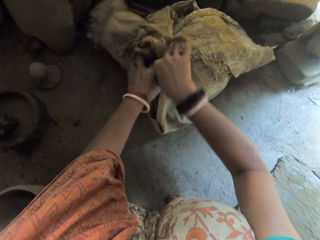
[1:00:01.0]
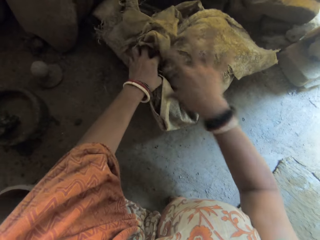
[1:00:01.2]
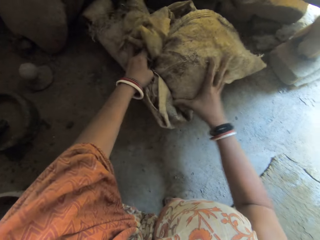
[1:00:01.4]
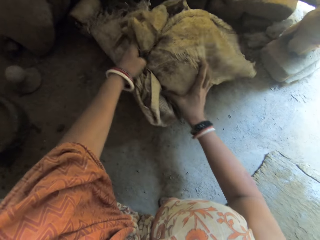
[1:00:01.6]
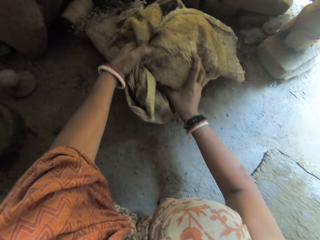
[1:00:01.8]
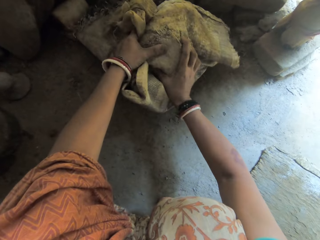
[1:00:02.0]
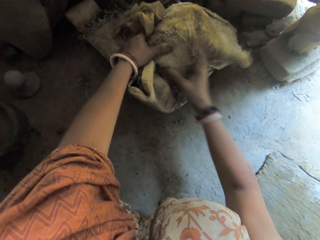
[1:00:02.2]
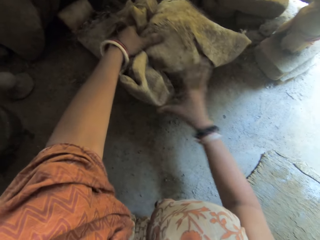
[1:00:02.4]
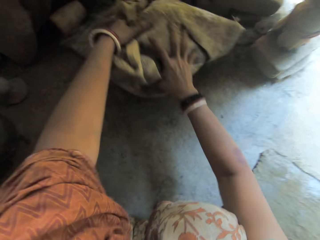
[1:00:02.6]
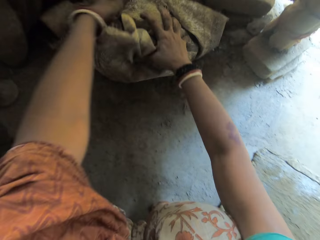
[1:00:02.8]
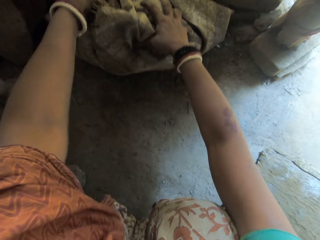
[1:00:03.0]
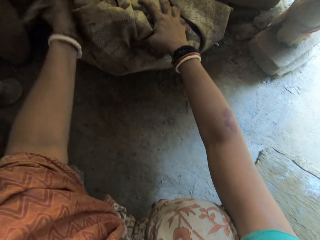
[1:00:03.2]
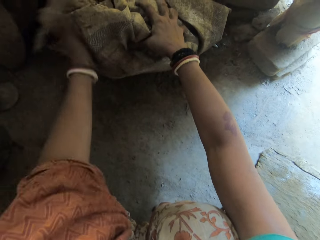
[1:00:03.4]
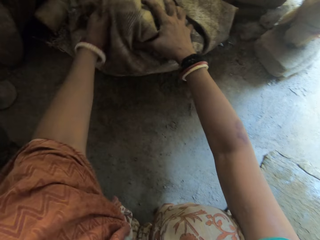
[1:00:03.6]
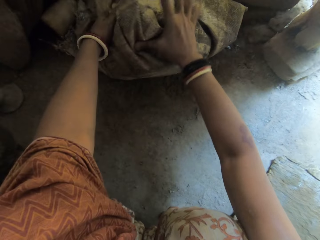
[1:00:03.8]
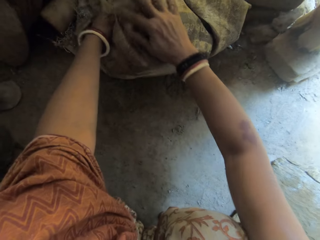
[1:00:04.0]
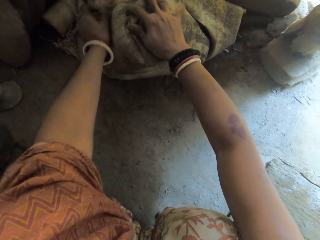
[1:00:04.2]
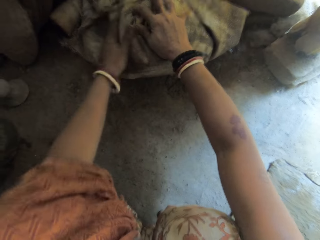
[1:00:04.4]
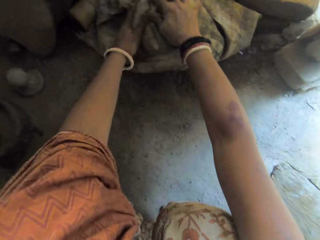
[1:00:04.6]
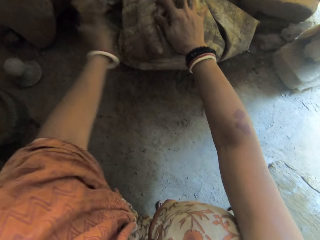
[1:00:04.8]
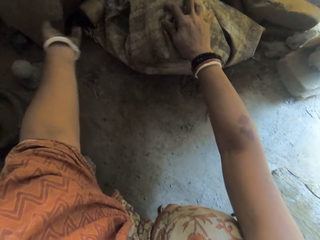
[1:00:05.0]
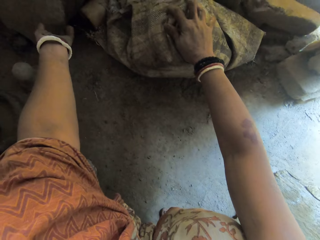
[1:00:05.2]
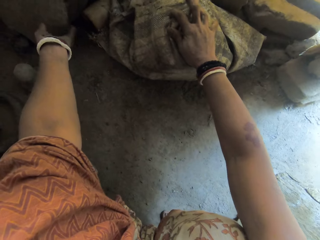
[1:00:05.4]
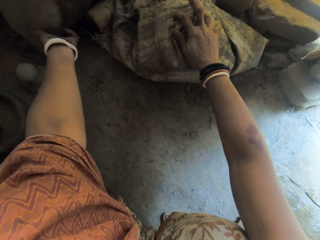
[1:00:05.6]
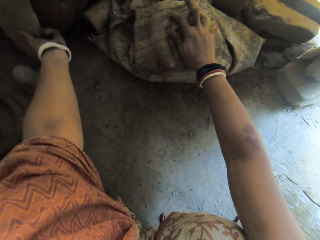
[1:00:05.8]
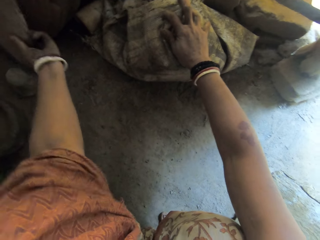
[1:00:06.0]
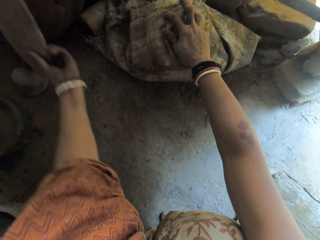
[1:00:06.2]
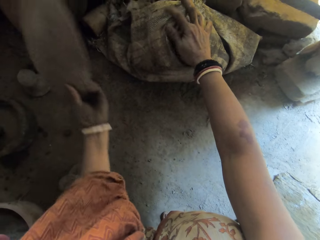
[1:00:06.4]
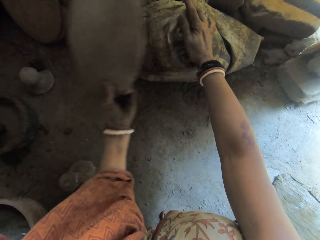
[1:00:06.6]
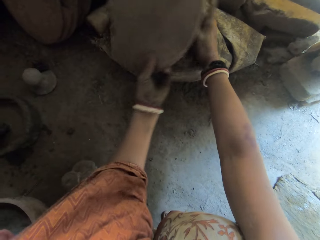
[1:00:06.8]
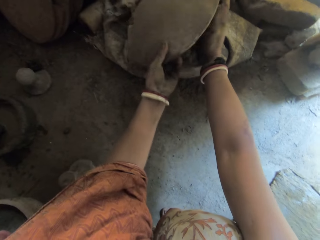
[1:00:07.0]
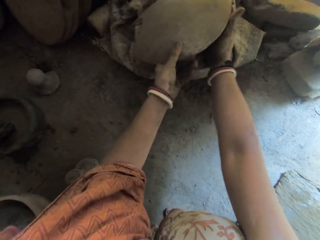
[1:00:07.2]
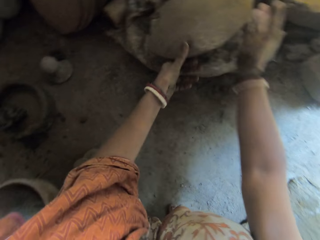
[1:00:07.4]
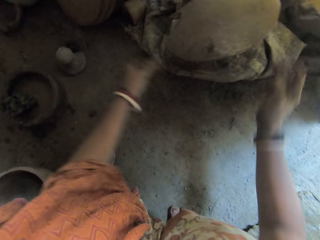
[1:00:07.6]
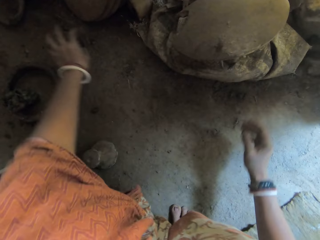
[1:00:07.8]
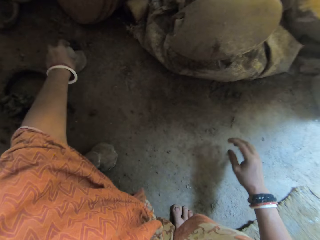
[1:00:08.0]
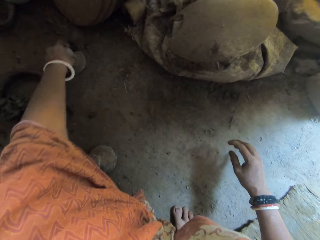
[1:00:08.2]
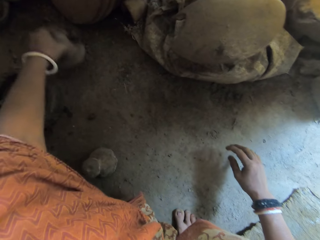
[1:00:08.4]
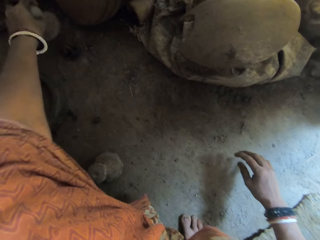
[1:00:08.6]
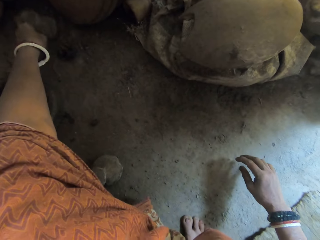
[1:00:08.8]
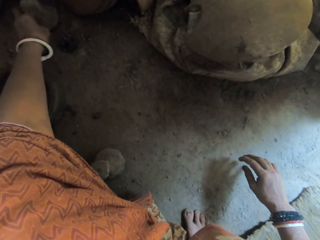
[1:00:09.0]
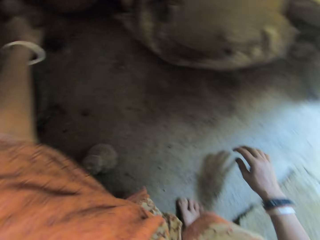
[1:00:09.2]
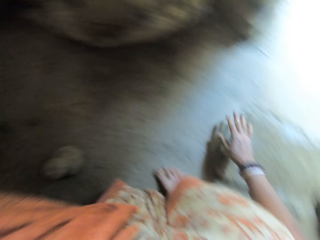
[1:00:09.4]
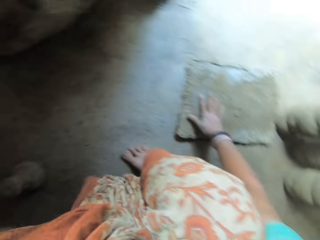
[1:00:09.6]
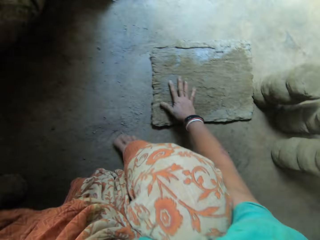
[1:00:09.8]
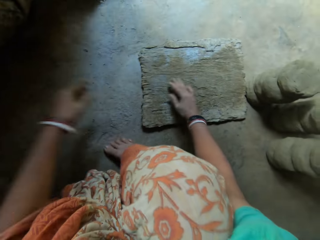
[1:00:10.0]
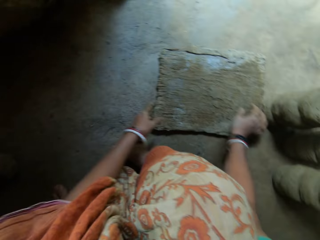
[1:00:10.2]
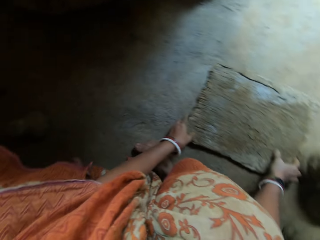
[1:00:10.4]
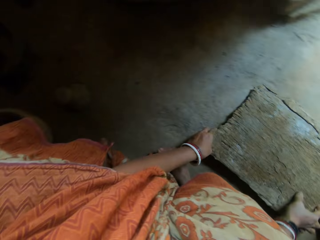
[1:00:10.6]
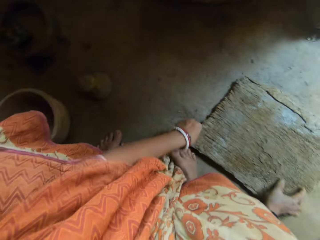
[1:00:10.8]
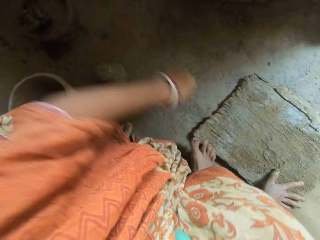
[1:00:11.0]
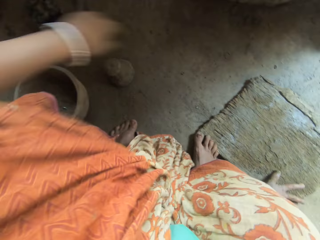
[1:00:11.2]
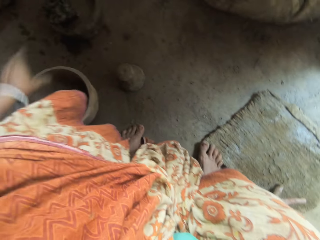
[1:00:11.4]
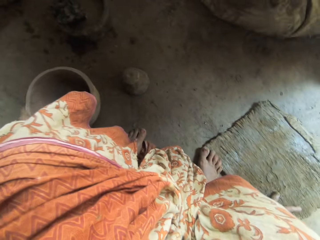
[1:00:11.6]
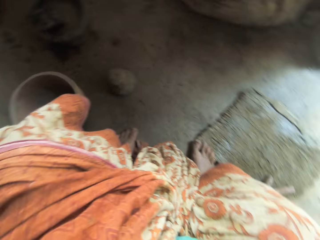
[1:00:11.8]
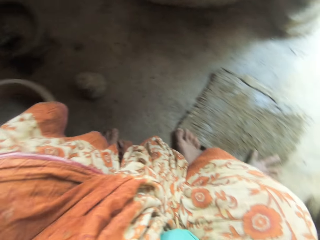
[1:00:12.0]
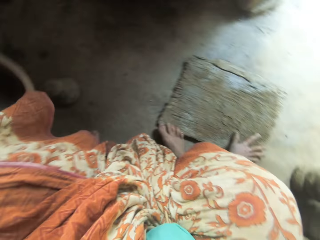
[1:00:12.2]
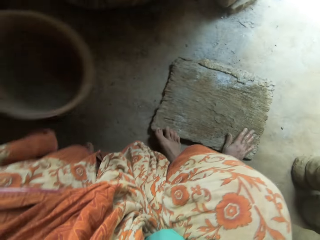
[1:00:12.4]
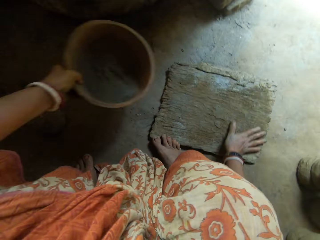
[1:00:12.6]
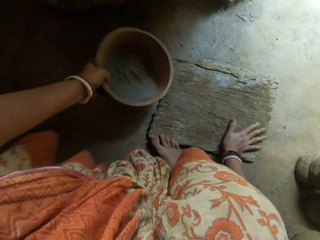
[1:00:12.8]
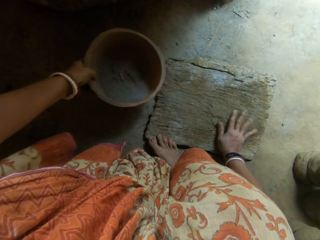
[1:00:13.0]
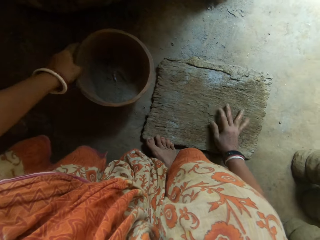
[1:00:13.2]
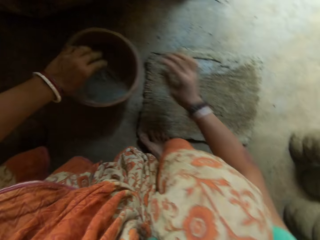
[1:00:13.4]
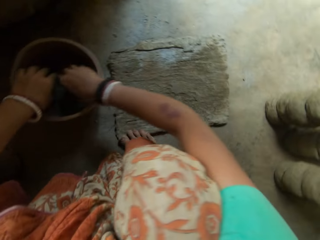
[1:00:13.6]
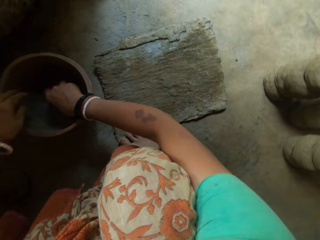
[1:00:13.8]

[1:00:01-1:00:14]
The camera wearer picks up wood on the floor. She puts a ceramic board or the wood on the sack. She moves a dry clay on the floor. She moves the flat wooden board on the floor. She picks the clay bowl with her left hand. She moves a pot of ash on the floor.

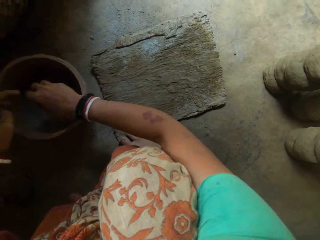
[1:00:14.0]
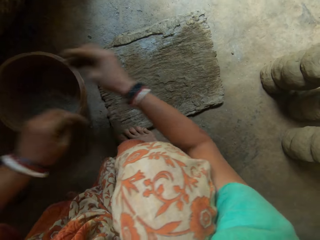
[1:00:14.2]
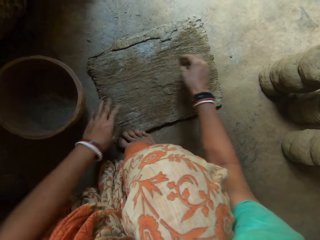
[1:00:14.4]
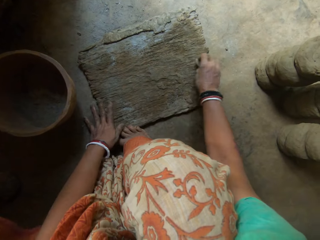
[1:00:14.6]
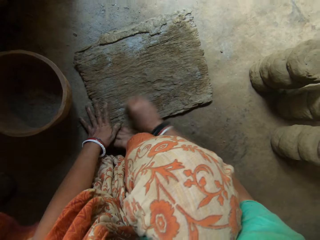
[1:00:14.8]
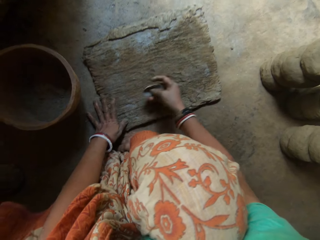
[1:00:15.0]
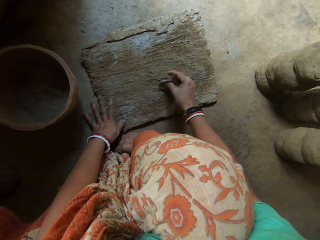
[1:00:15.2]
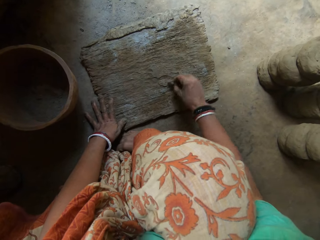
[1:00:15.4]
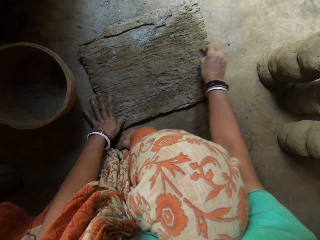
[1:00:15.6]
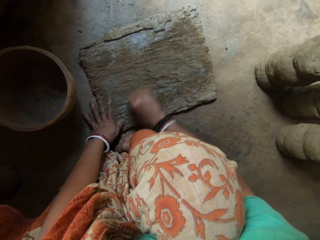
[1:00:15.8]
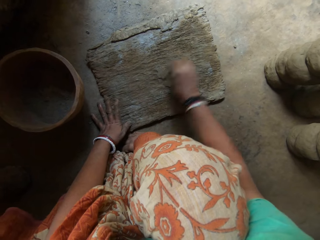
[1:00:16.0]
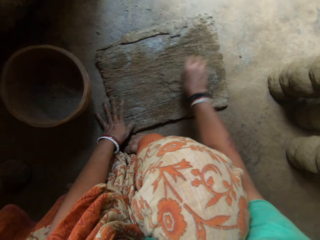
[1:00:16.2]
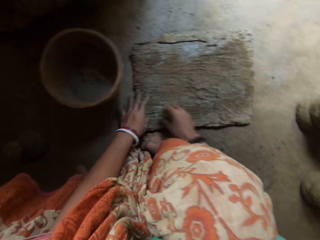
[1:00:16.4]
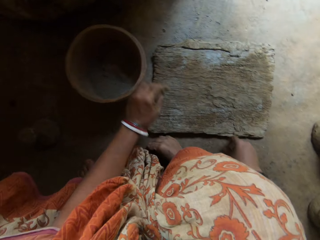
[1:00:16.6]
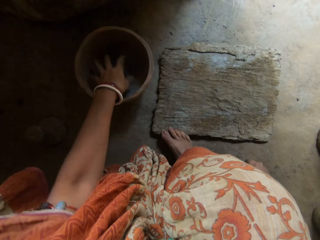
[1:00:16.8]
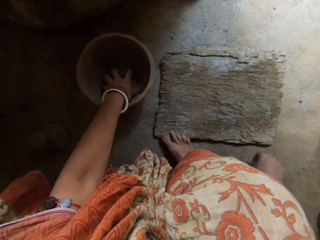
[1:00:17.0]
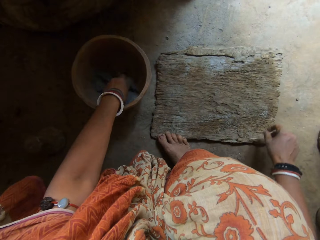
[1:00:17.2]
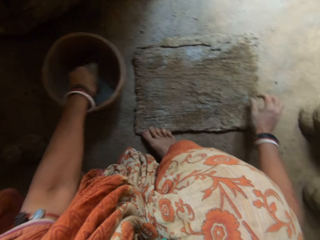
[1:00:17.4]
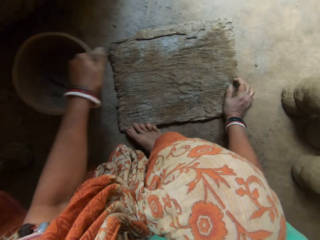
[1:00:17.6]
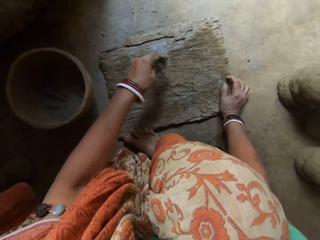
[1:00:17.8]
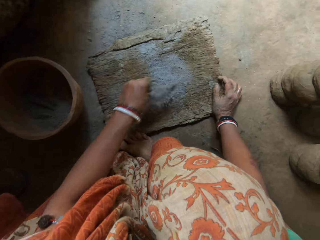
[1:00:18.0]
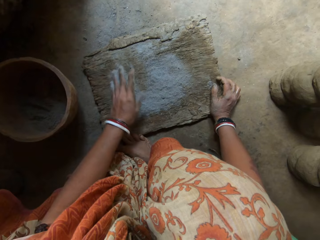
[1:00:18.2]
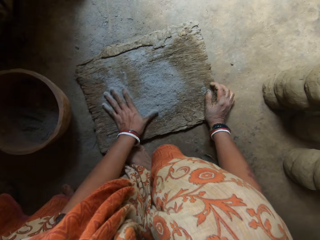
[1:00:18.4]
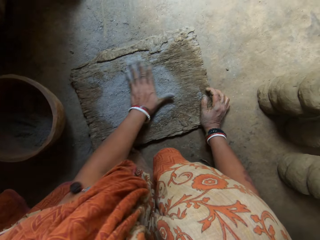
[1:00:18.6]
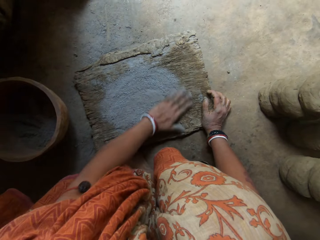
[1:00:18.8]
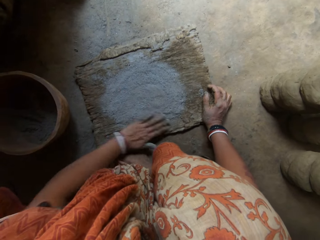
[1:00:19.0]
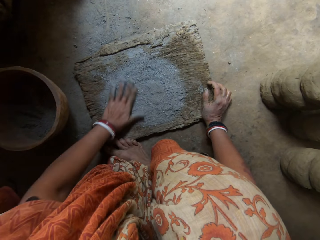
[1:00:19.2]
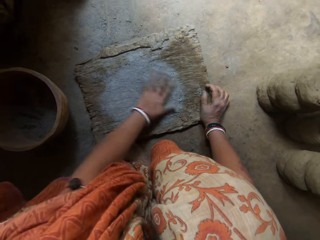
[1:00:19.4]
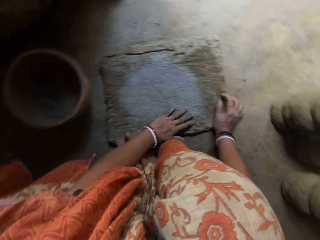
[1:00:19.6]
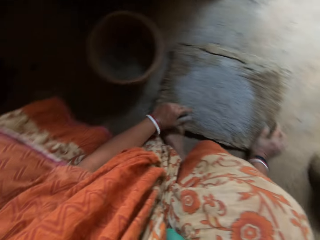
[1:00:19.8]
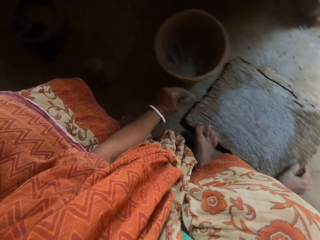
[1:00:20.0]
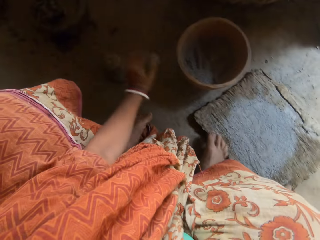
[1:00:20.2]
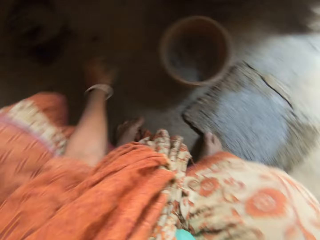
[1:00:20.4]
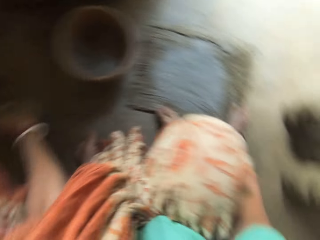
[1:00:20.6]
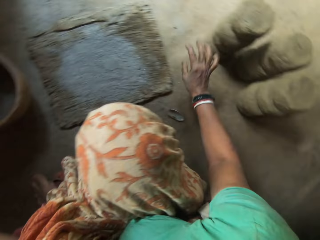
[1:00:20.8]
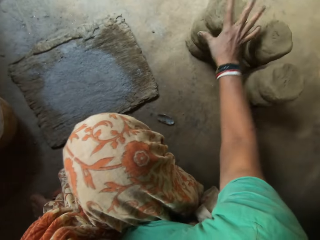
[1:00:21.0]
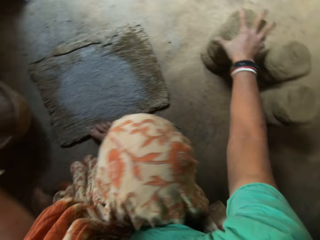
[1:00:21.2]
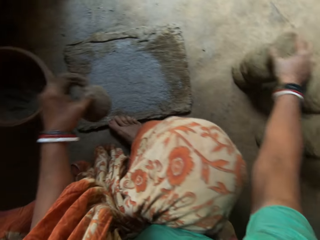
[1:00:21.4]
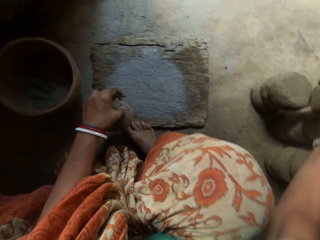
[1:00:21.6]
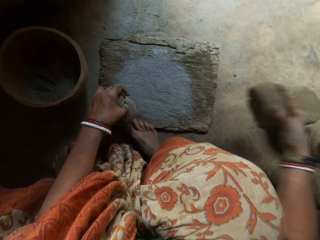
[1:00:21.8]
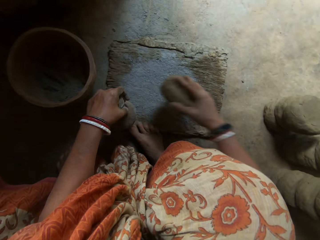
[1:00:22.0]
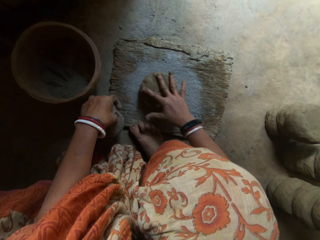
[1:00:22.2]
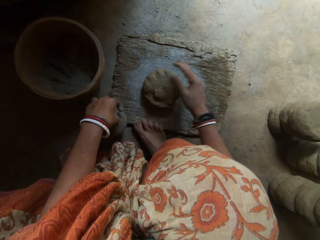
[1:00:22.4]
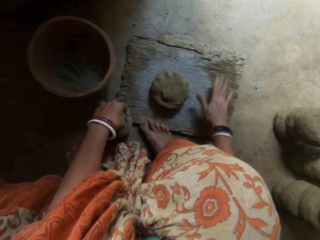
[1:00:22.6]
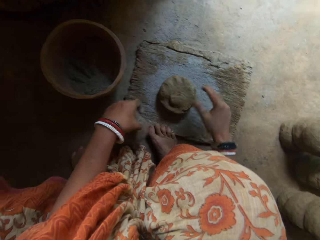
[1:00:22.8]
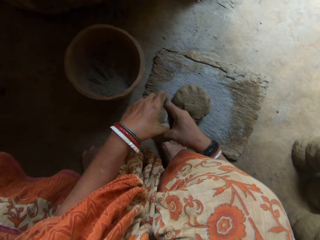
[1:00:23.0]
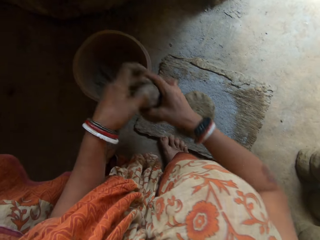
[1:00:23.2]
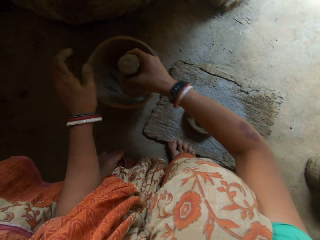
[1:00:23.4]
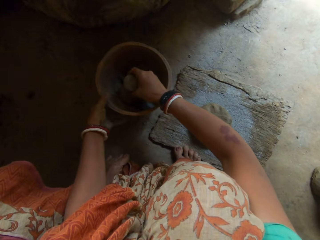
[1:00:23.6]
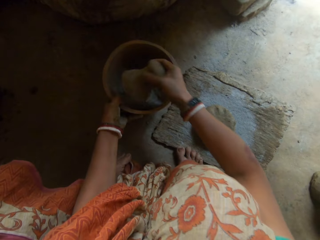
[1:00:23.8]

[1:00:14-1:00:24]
The camera wearer picks up a wood scrubber in a pot. She scrapes the flat wooden board with a stone or the wood scrubber. She scoops ash in the pot. She sprays some concrete powder or the ash on the flat wooden board. She rubs the powder on the flat wooden board surface. She picks up a mold of clay on the floor with her right hand. She puts the clay on the flat wooden board.
